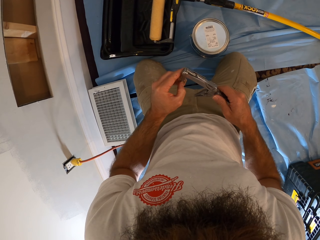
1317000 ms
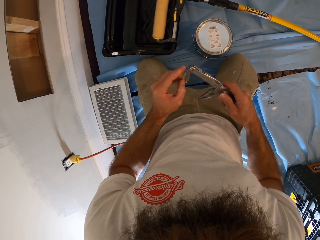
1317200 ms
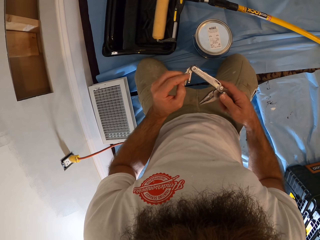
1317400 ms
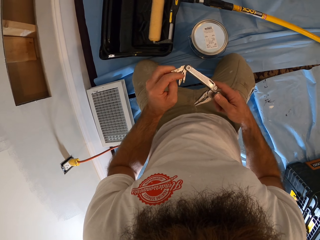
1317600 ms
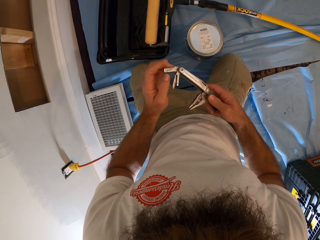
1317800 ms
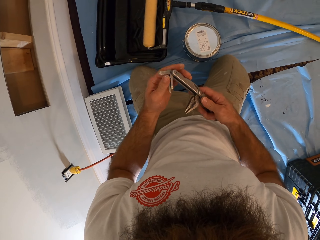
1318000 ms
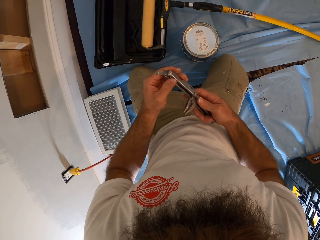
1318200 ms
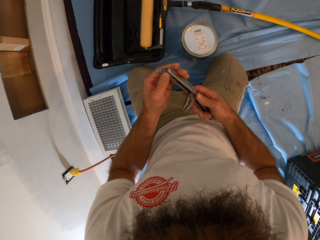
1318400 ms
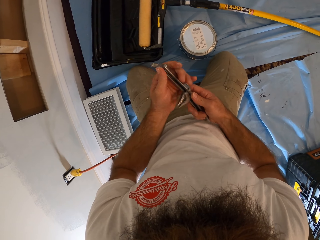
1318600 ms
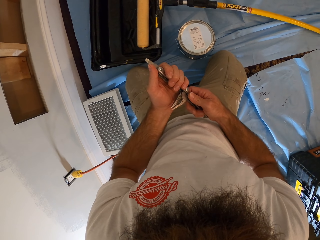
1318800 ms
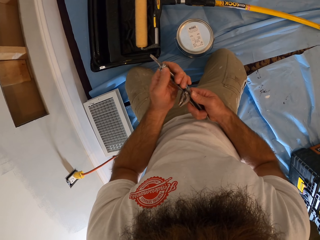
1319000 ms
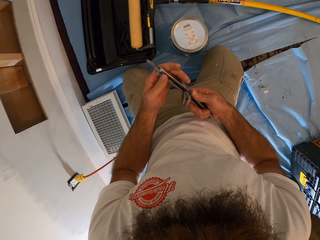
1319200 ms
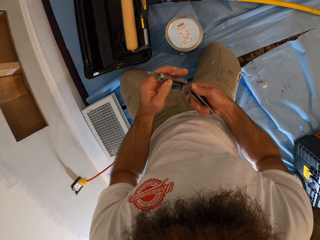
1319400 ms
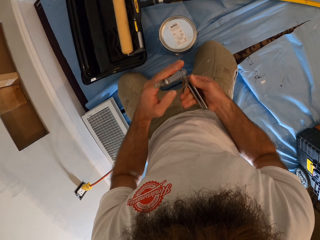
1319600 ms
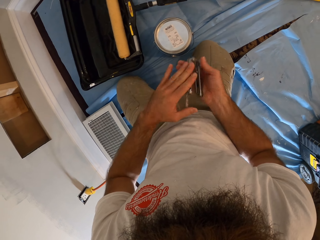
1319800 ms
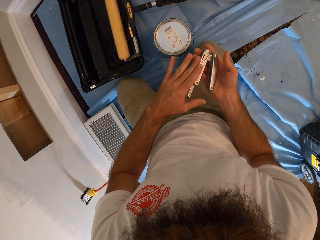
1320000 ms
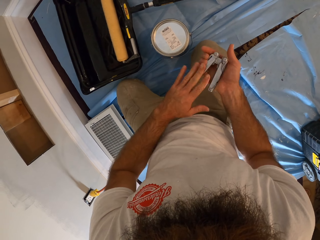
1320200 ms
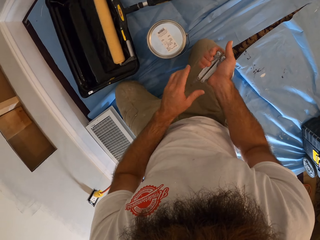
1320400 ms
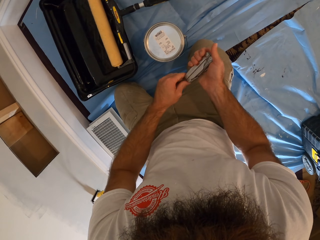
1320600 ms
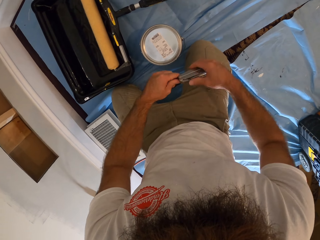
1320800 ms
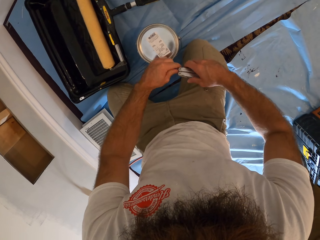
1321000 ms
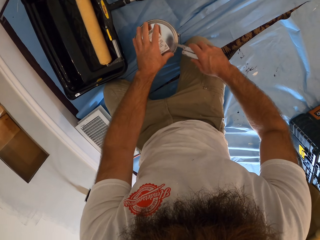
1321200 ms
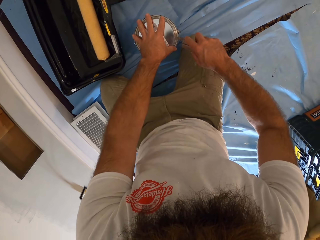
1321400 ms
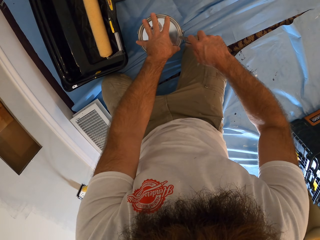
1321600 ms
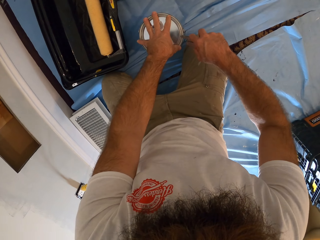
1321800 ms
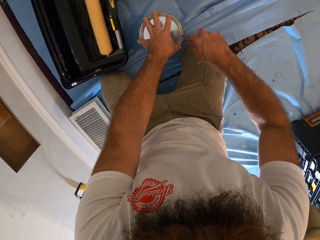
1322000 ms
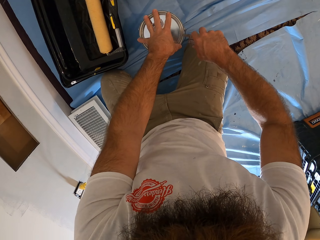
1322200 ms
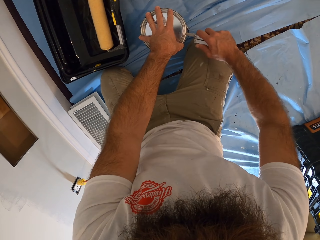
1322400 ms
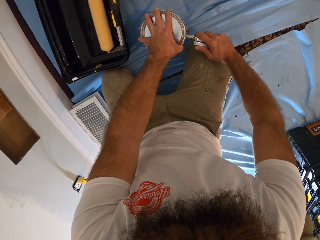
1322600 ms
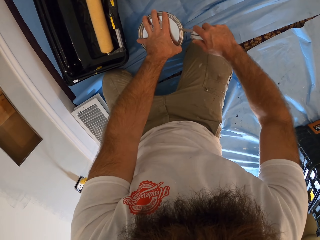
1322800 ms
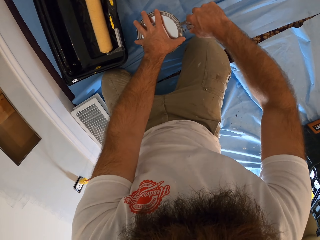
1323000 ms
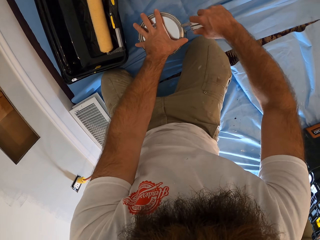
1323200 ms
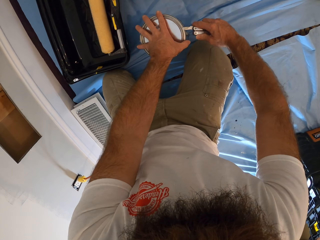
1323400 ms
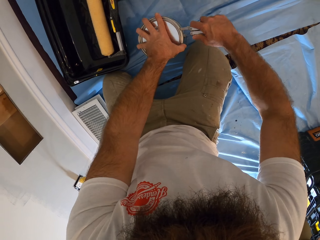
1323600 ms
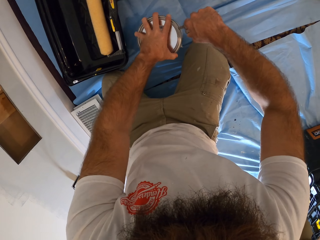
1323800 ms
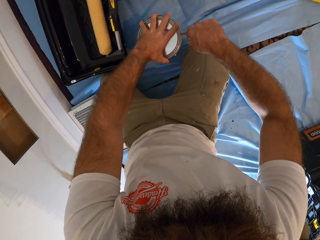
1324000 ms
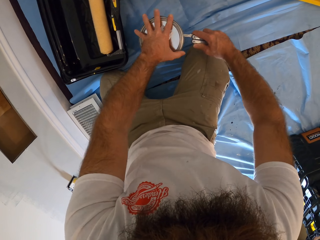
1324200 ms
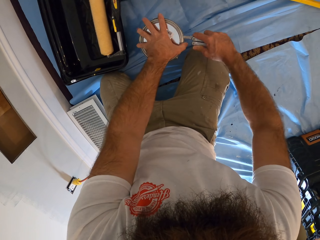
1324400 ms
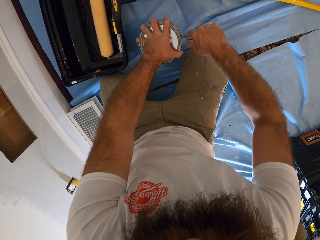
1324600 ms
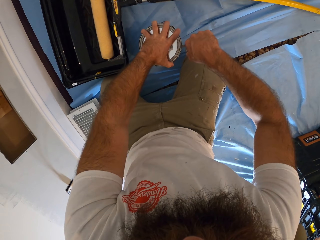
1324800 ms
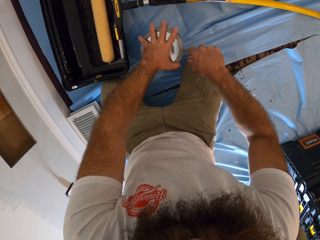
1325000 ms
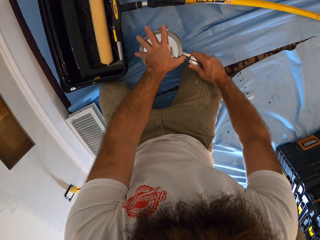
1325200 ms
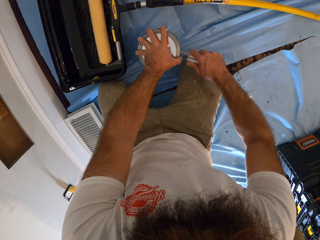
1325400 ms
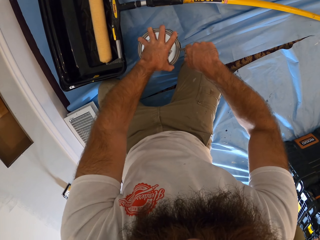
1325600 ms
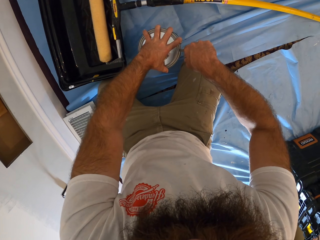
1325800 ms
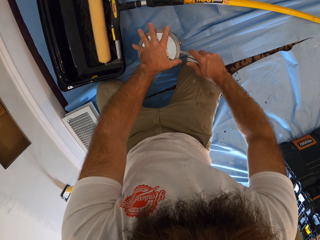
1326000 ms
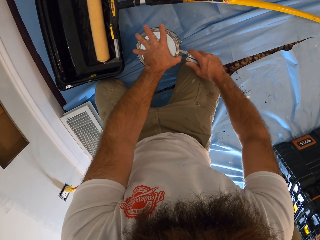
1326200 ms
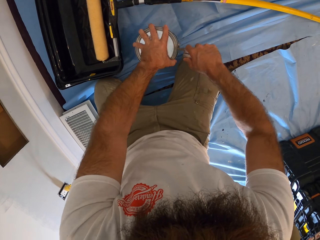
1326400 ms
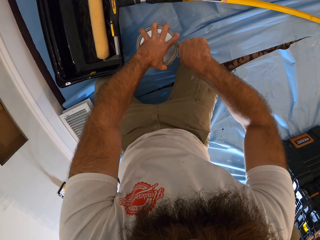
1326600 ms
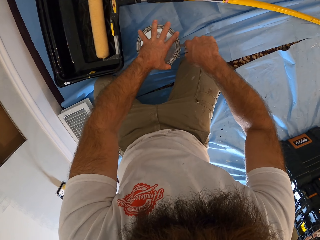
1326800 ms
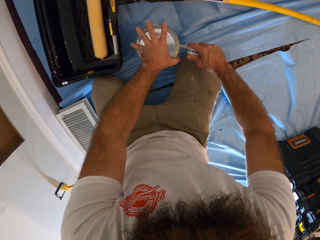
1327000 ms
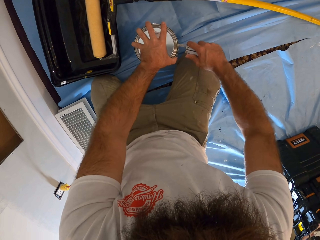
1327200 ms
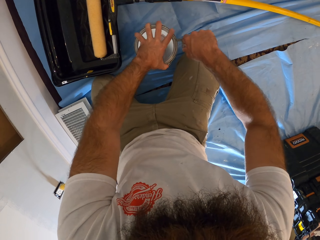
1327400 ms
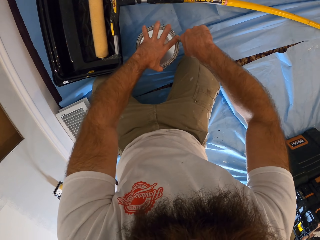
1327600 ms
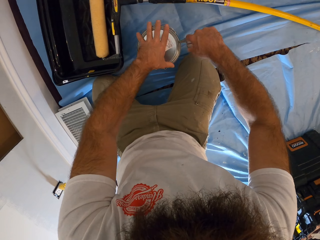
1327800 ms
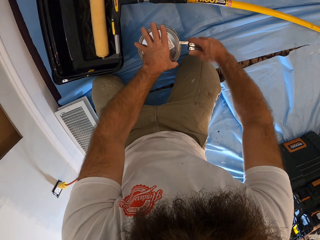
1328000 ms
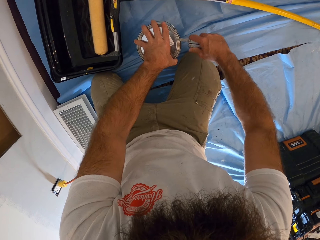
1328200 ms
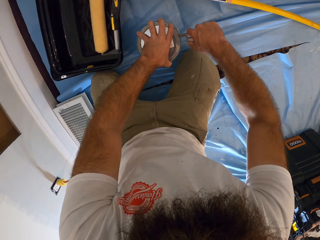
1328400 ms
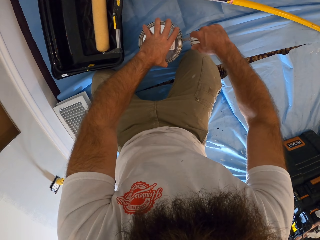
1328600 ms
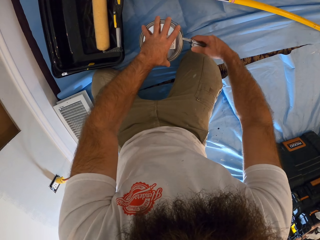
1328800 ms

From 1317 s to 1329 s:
The camera wearer closes the can cutter with his left hand. He holds the can cutter in his right hand with his left hand. He places his left hand on the paint can on the floor. He opens the can with the can cutter in his right hand. He cuts the tin. He turns the paint can on the floor with his left hand.

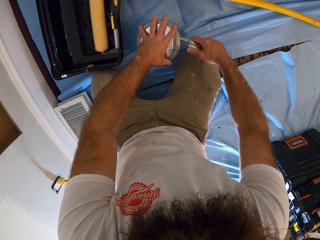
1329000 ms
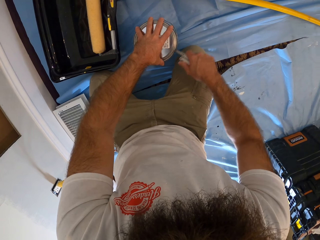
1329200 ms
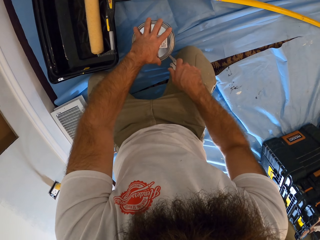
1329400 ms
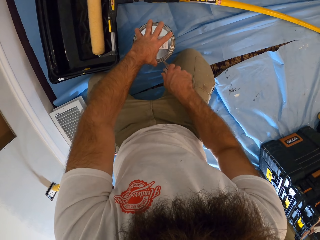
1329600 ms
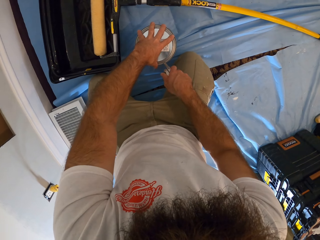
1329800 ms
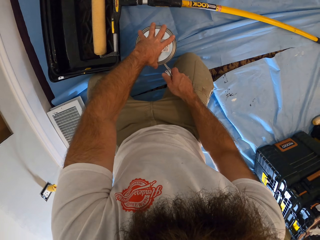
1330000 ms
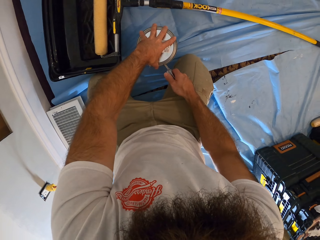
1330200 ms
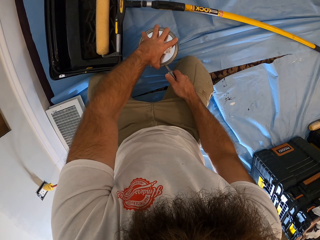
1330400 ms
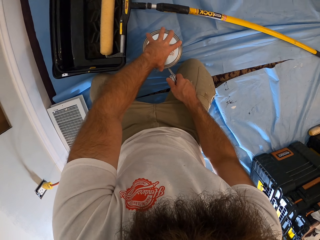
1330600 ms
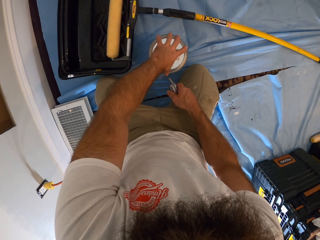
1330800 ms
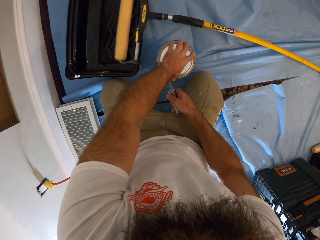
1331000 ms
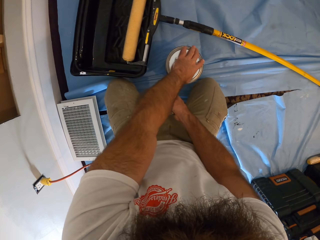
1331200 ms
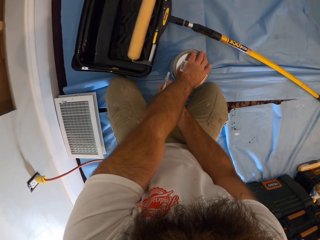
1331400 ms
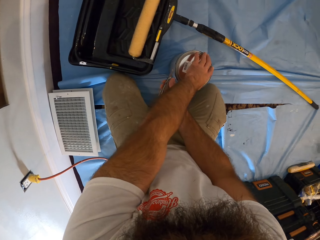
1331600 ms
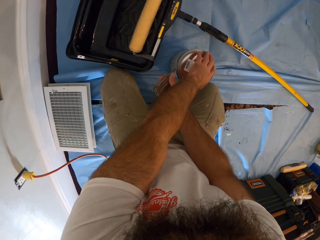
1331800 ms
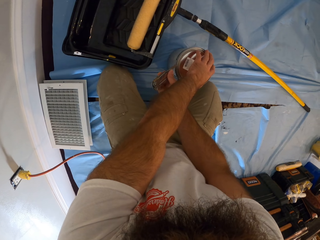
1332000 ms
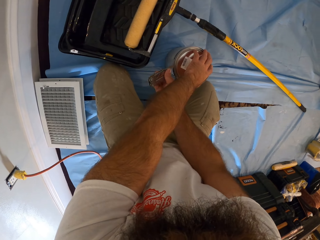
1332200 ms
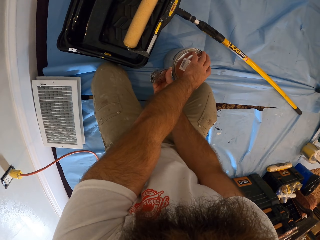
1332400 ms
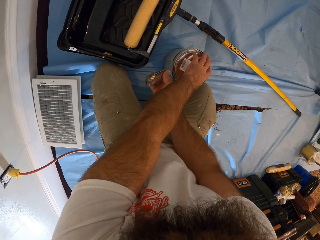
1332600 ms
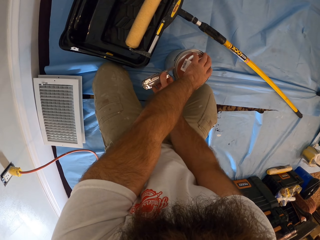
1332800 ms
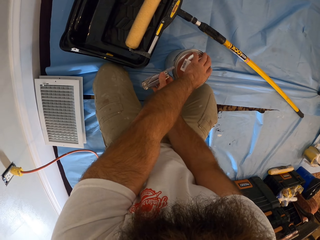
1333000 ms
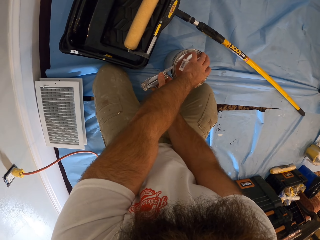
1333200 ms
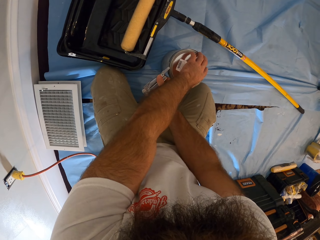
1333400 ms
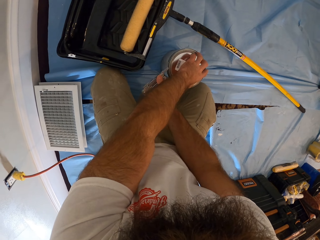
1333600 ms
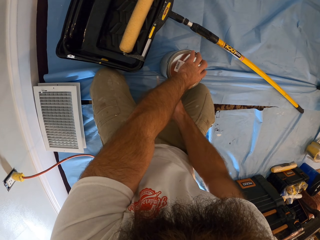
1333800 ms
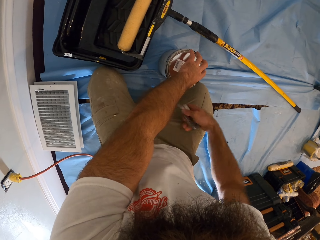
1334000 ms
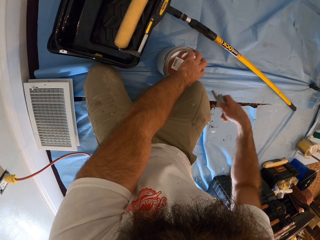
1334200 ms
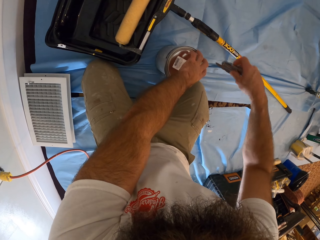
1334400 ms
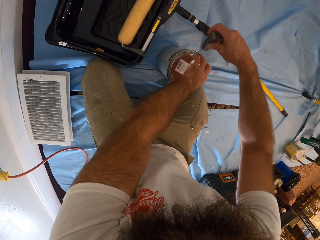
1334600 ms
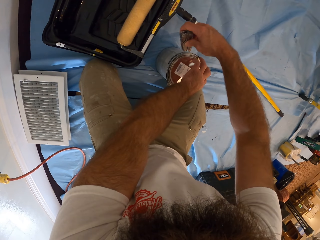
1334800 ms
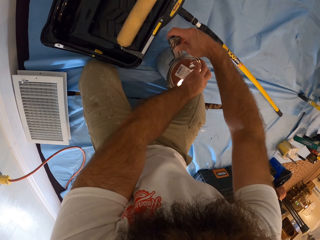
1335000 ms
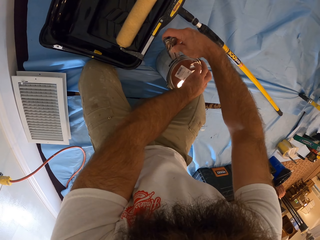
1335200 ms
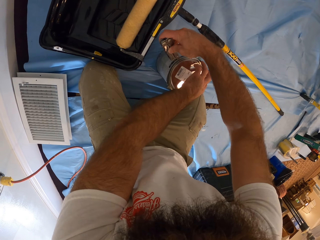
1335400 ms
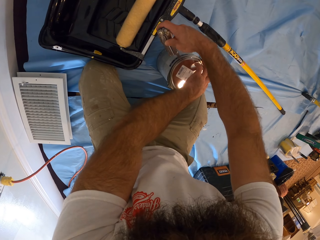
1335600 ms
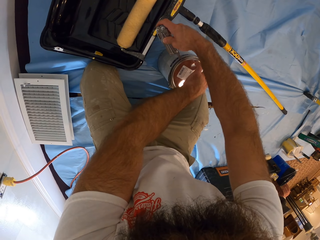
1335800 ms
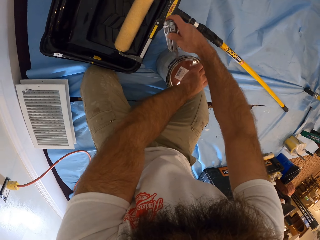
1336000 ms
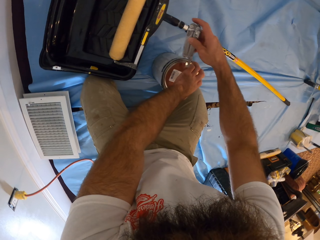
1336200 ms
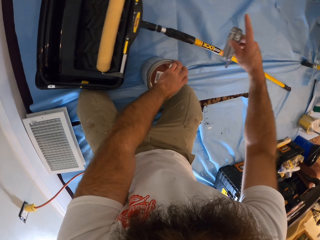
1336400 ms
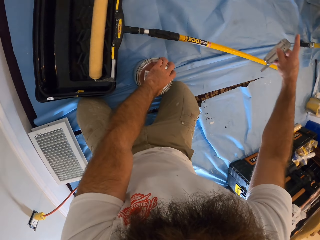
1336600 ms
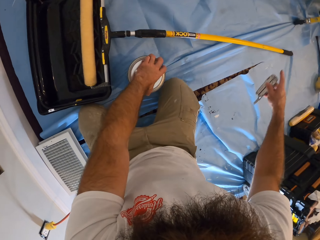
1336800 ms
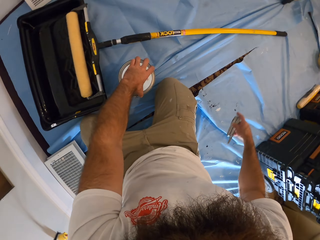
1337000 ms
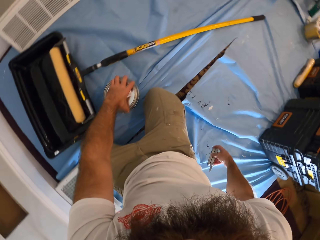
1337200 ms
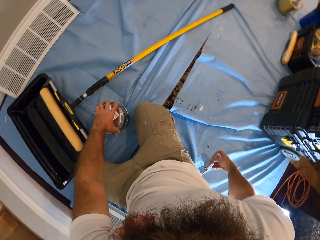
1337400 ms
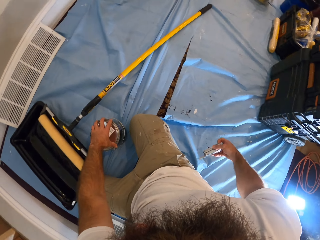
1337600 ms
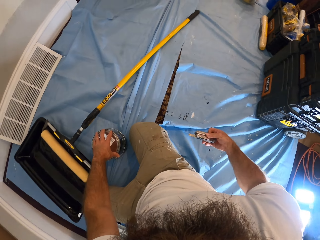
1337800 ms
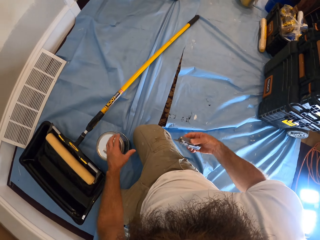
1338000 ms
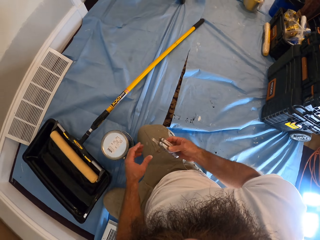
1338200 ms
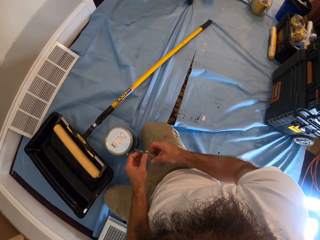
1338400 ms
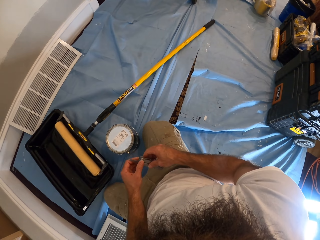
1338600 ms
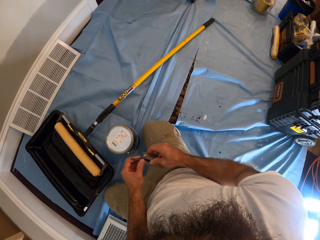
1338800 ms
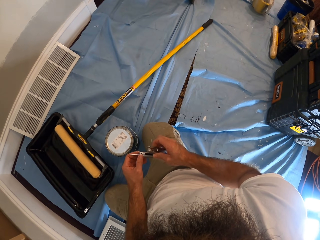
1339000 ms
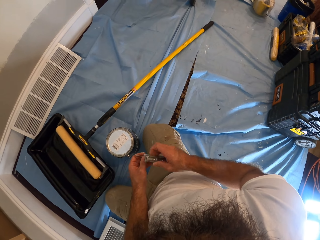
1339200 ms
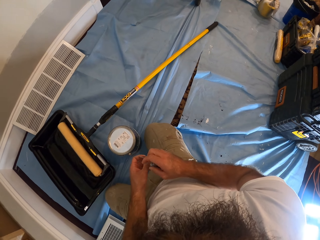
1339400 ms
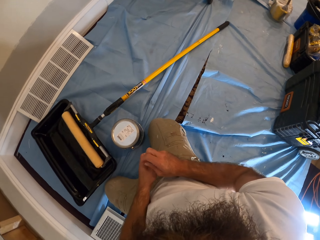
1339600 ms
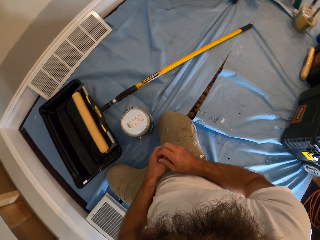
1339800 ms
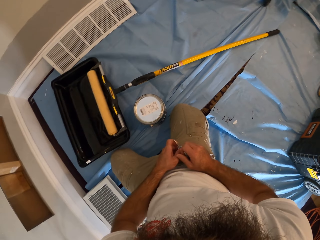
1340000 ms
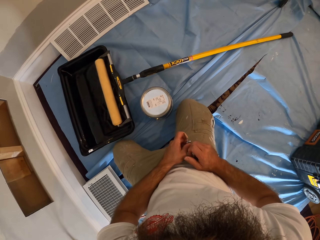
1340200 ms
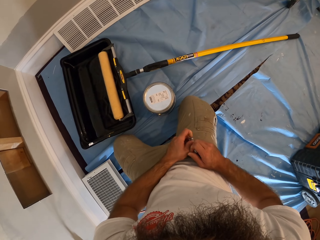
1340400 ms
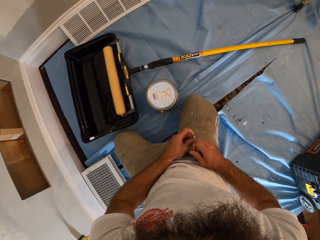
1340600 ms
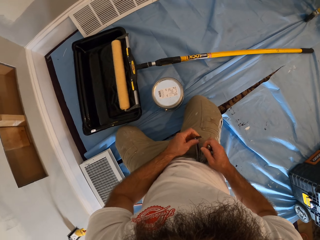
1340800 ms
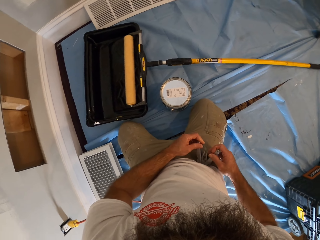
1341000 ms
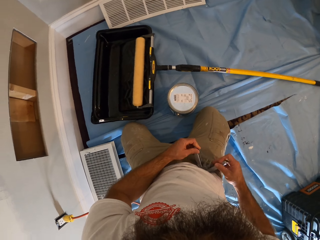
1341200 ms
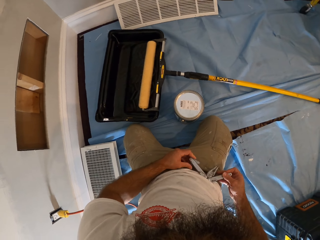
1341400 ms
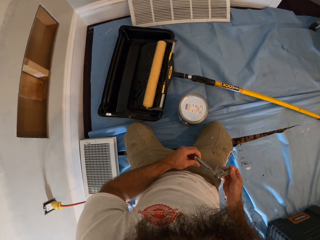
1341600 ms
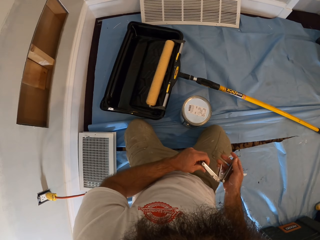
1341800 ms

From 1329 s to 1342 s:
The camera wearer opens the can with the can cutter in his right hand. He holds the can cutter in his right hand with his left hand. He places the can cutter in his hands on his right leg. He opens the can cutter with both hands. He holds something.
